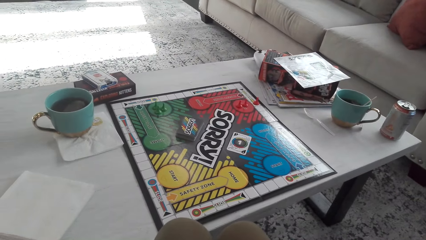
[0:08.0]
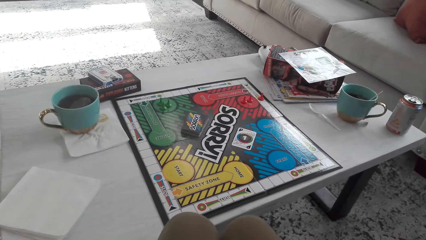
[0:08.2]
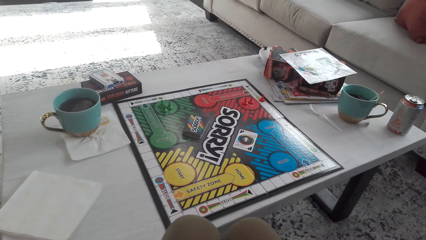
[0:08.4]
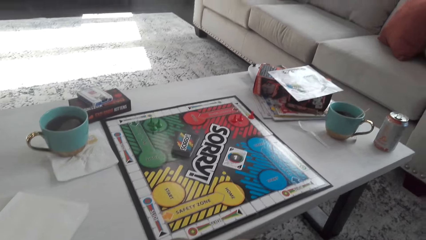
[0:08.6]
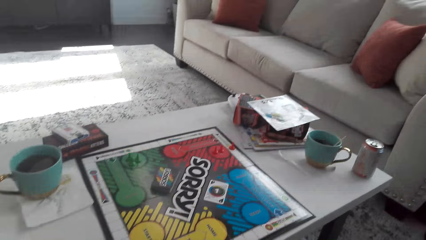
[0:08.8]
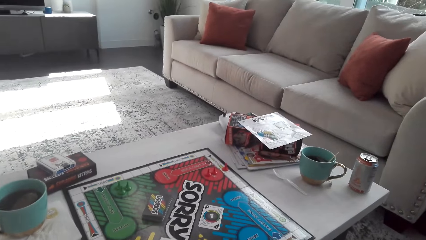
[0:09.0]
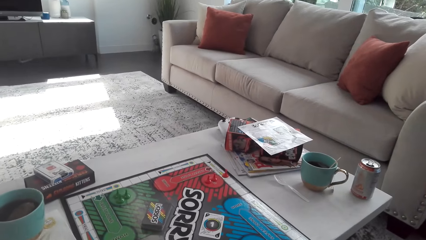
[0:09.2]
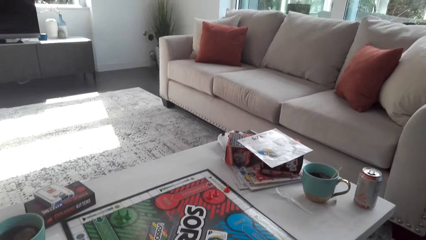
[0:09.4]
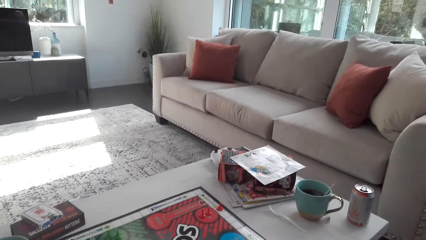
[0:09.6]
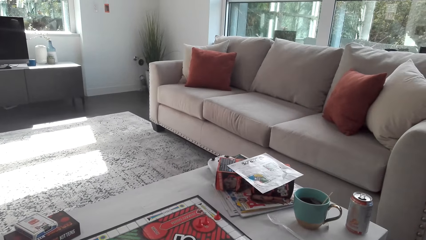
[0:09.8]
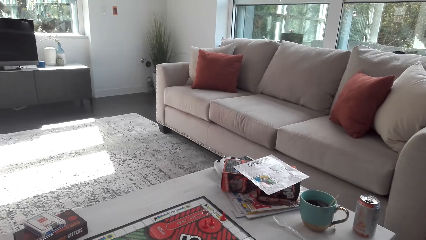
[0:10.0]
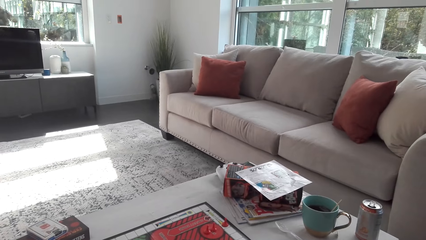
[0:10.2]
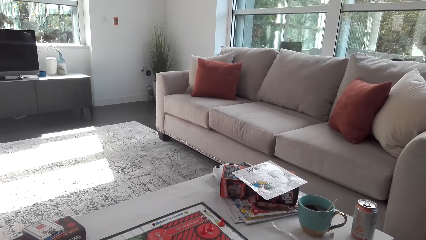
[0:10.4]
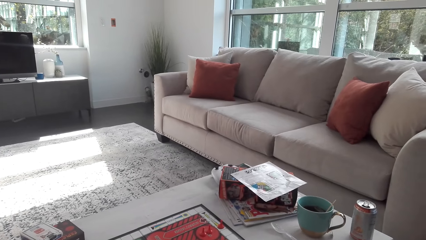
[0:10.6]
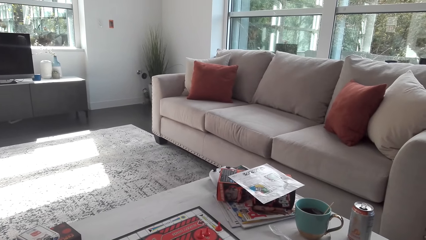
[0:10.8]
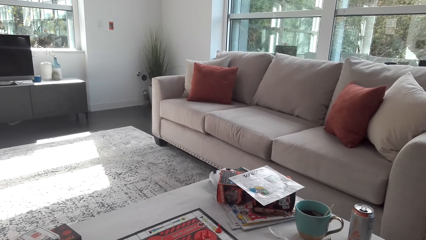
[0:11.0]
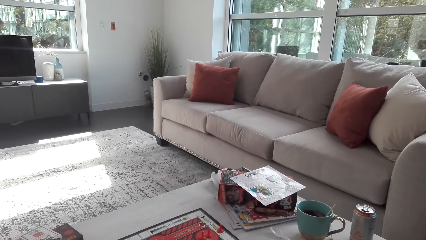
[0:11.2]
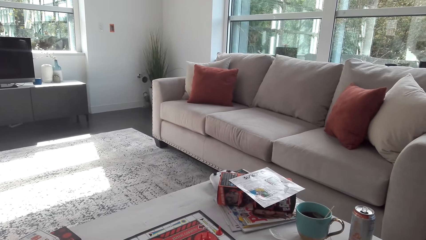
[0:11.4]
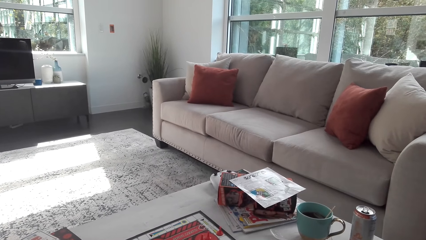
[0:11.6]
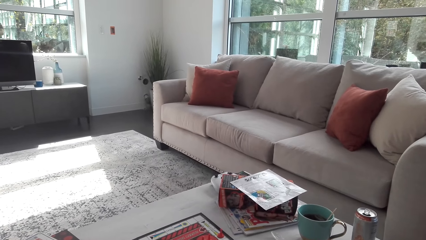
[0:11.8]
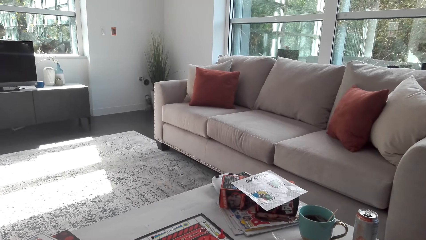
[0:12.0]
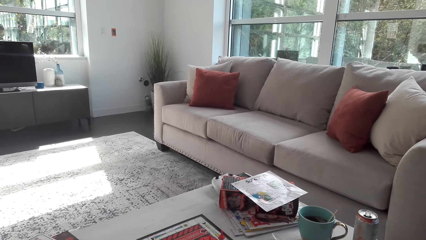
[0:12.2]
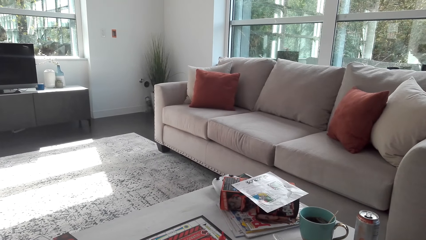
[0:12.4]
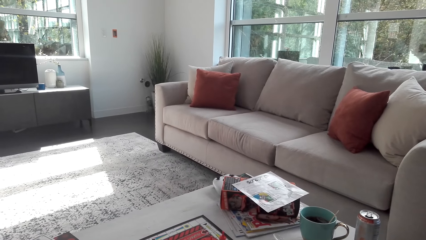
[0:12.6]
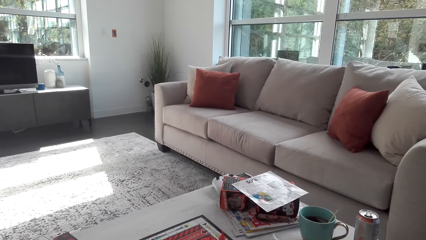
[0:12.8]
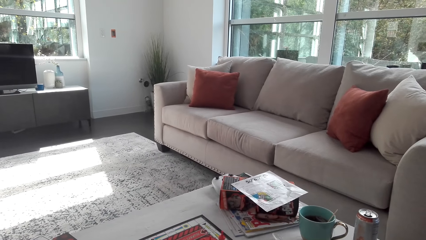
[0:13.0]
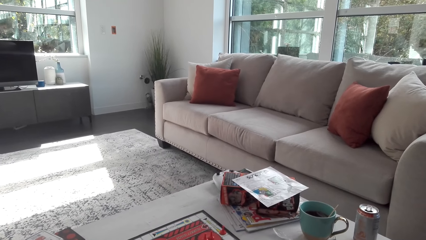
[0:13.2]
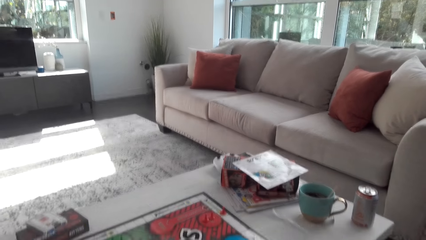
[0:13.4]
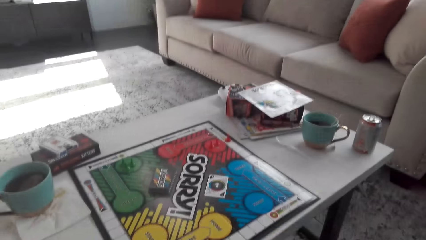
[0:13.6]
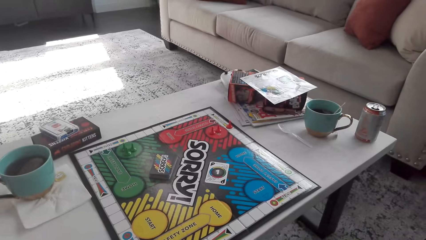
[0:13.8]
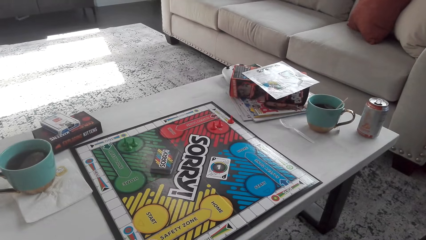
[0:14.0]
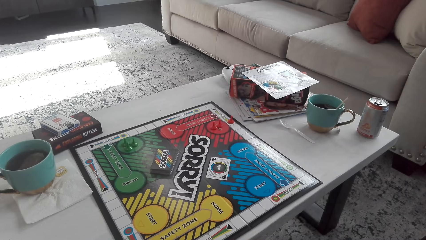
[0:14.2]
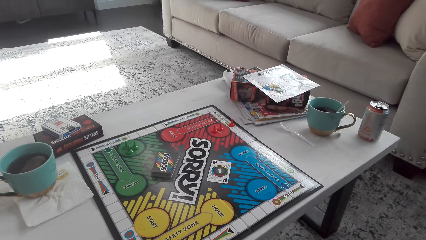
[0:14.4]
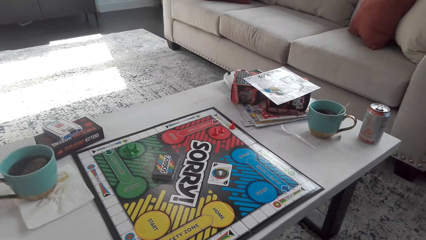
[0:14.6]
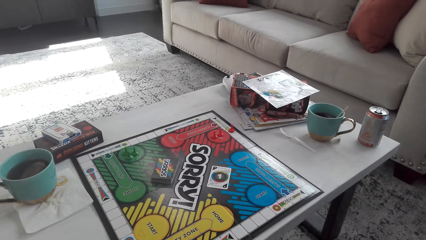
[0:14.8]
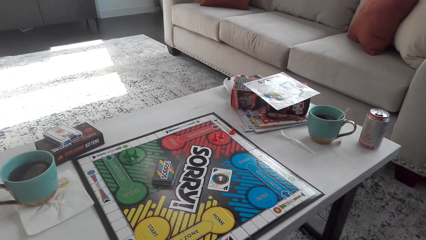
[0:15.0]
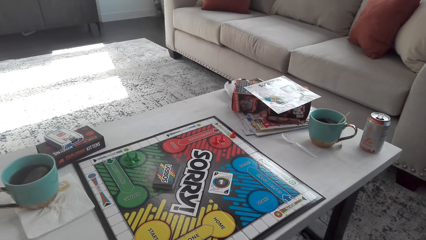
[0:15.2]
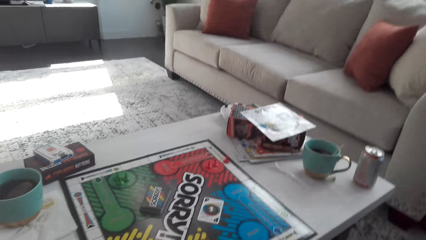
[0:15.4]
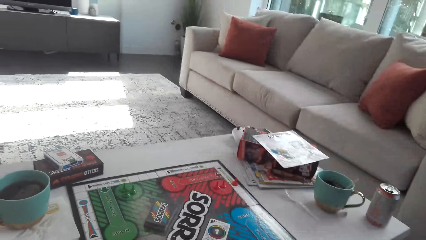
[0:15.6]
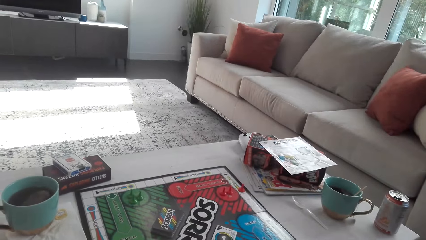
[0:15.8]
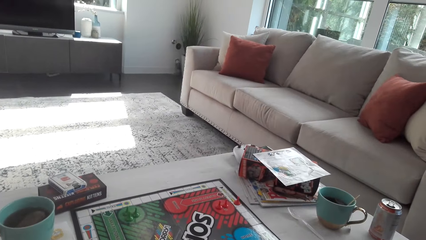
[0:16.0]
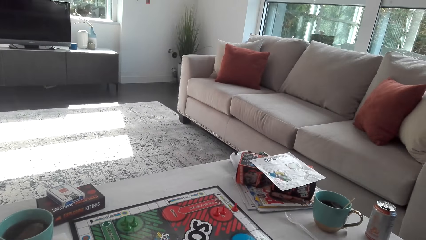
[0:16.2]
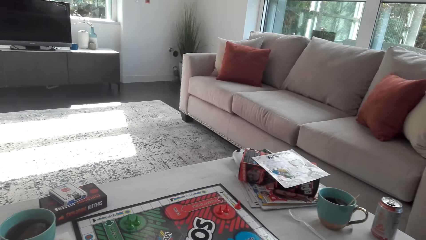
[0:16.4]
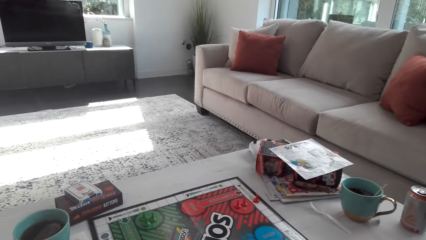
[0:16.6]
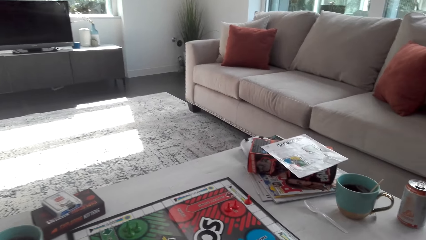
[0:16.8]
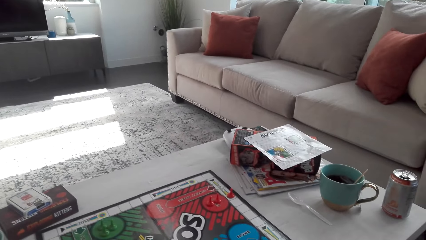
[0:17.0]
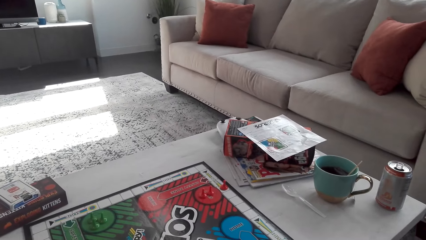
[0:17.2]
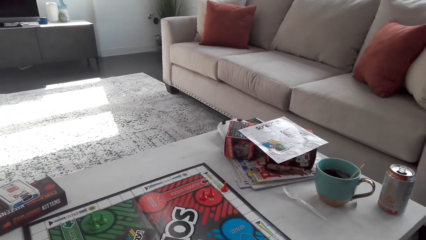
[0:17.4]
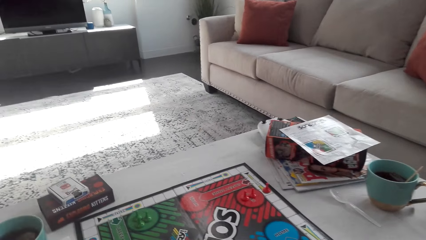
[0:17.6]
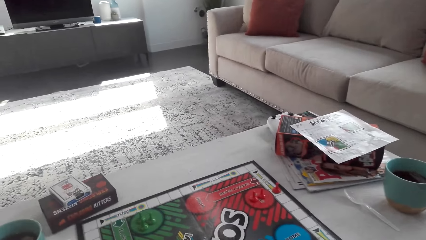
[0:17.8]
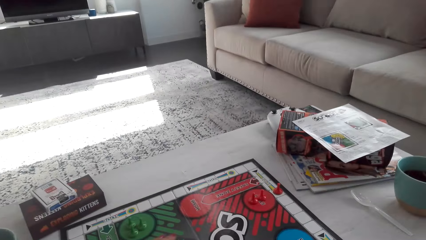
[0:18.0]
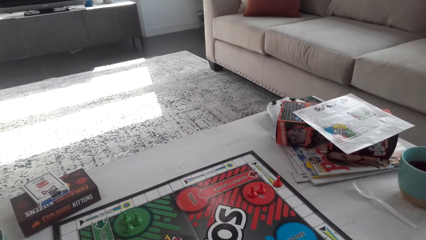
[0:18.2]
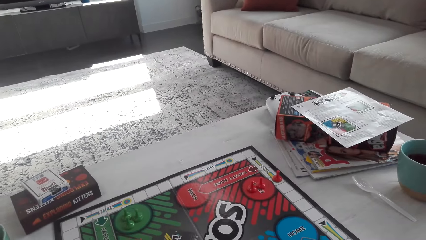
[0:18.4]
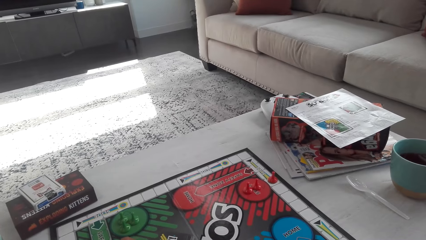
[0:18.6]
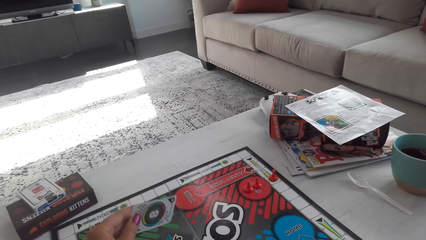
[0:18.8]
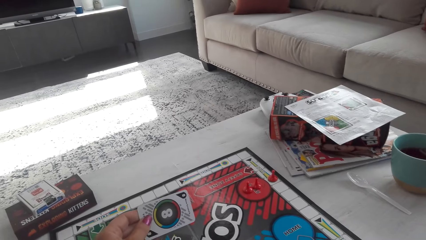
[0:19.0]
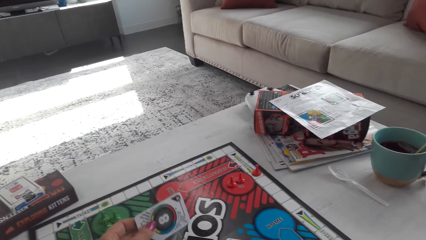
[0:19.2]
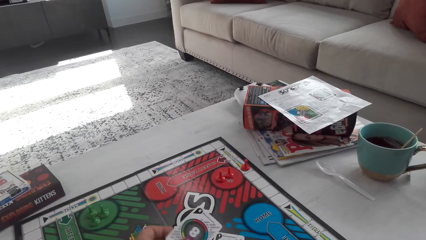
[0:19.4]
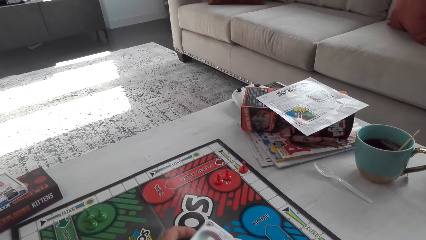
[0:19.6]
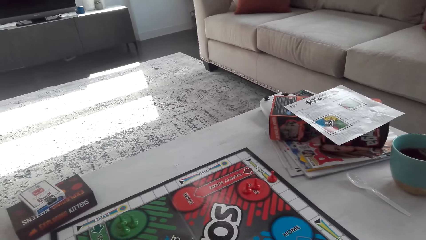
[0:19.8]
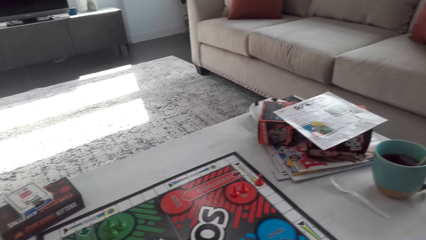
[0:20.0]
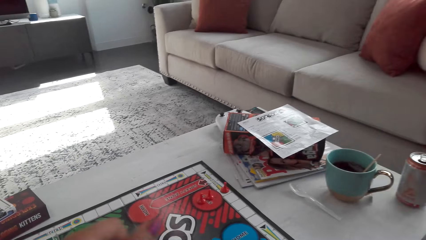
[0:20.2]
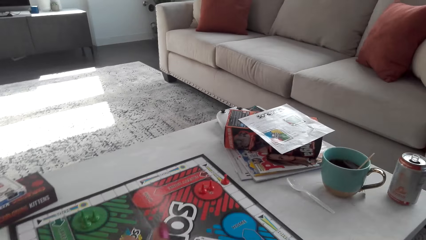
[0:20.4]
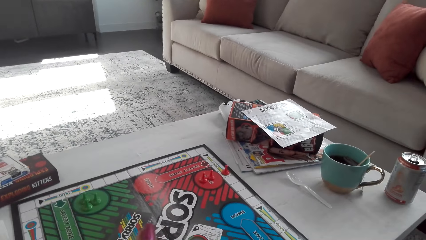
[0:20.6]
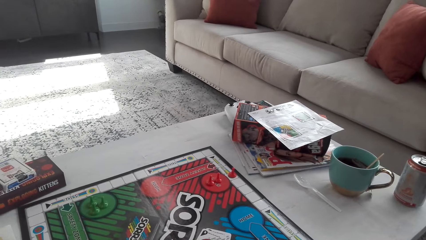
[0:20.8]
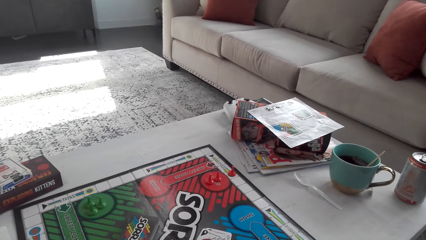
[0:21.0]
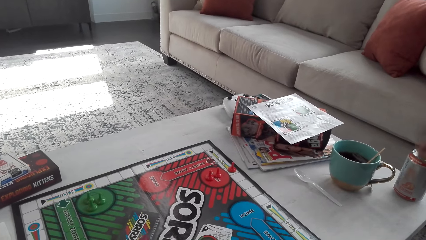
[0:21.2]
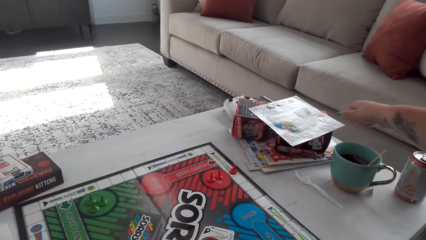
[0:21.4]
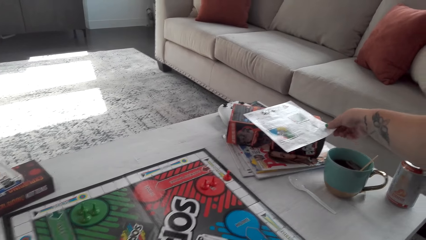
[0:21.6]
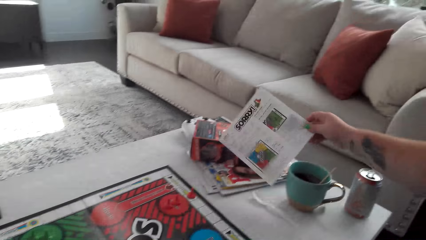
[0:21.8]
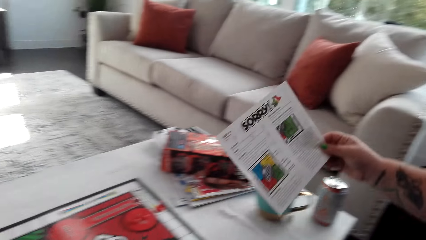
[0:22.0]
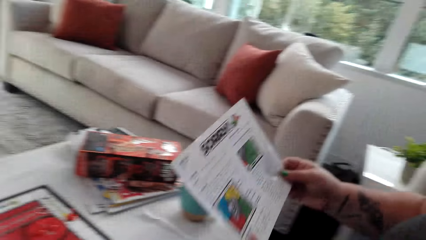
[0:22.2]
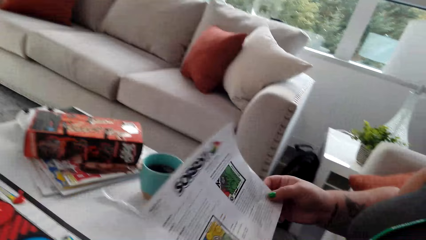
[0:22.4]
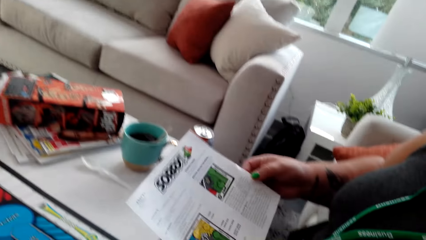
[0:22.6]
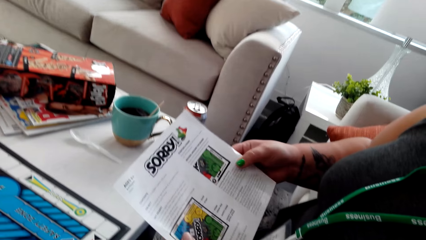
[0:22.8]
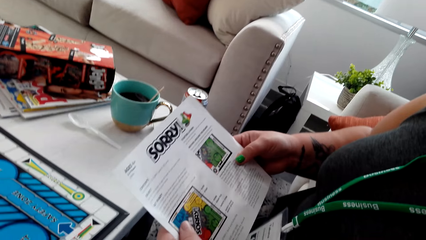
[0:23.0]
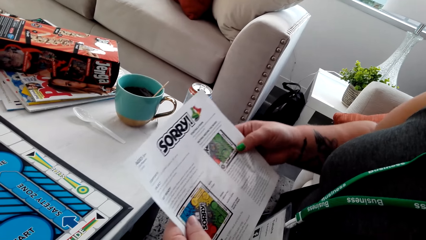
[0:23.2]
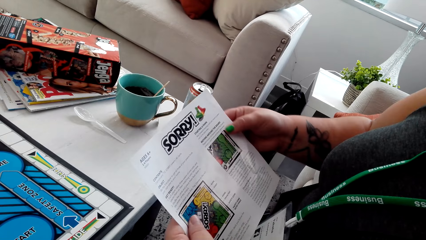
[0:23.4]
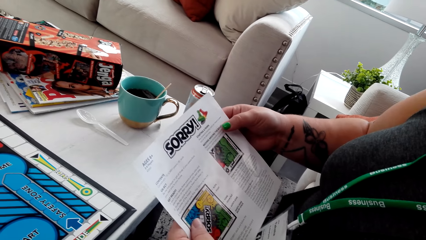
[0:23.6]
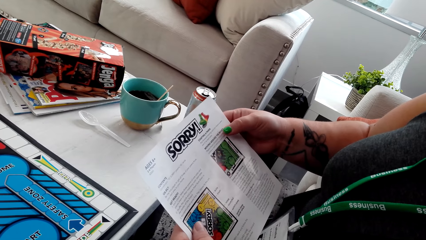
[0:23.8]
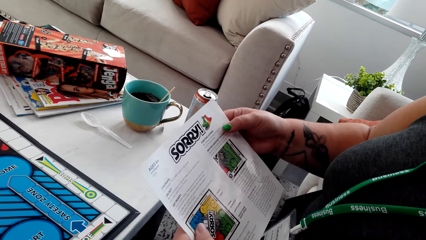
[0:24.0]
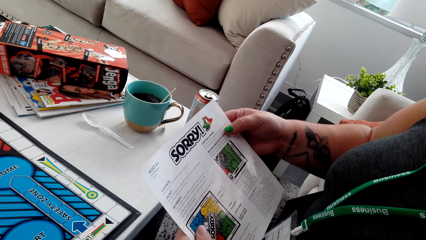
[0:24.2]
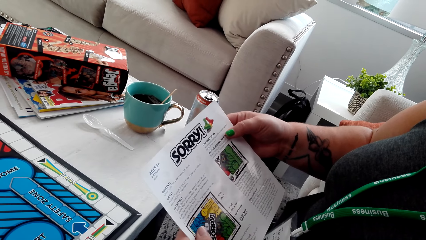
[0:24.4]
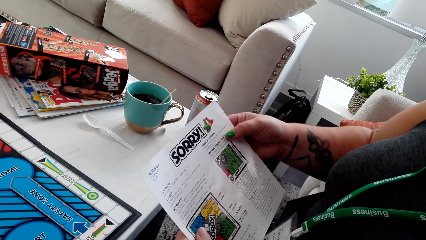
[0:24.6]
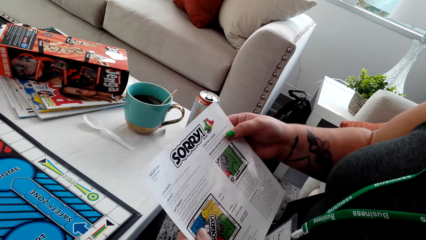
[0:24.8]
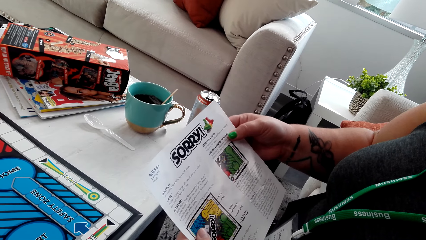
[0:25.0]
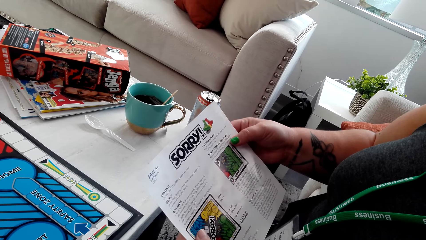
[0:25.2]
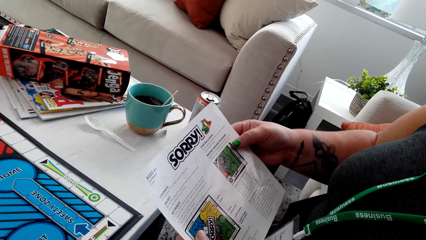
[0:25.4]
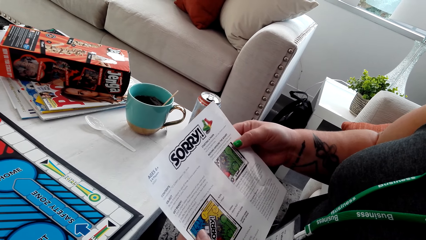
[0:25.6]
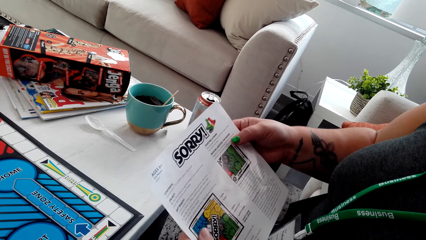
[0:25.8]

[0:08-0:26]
The camera wearer fixes the camera. They pick up a sorry game card. They put the card down. A woman picks up the catalogue or sorry game manual. She reads the sorry game manual.
